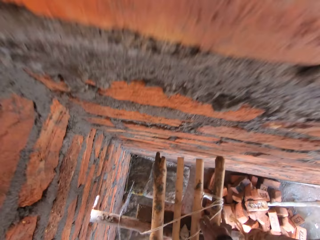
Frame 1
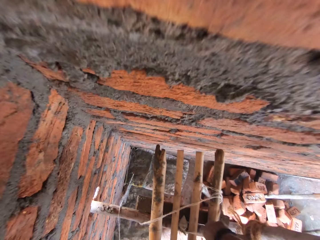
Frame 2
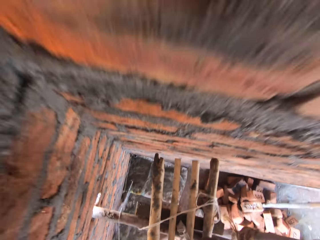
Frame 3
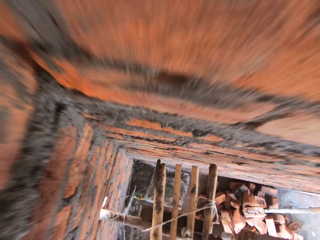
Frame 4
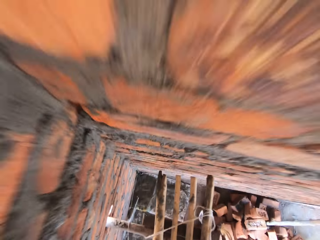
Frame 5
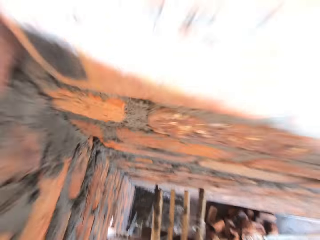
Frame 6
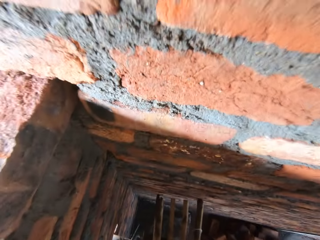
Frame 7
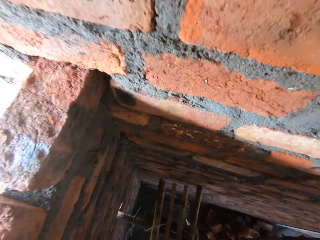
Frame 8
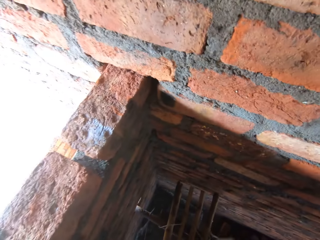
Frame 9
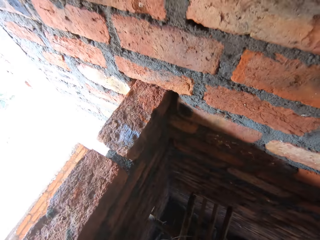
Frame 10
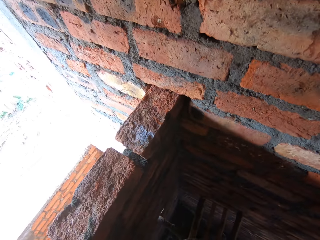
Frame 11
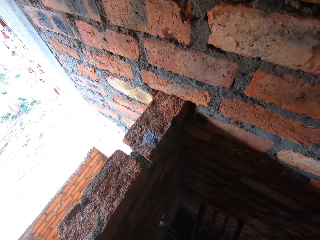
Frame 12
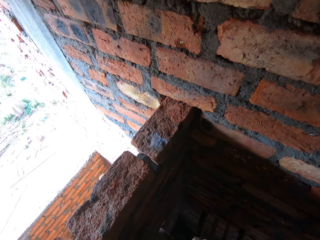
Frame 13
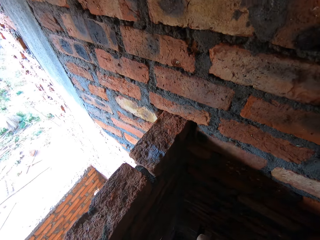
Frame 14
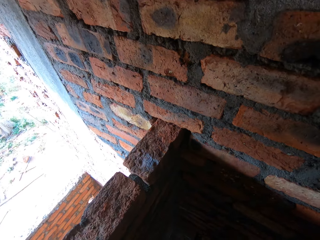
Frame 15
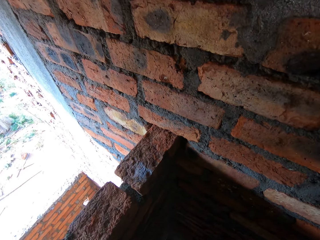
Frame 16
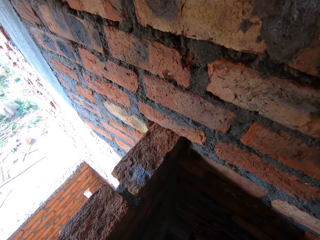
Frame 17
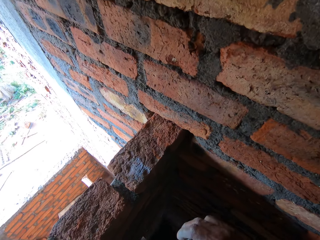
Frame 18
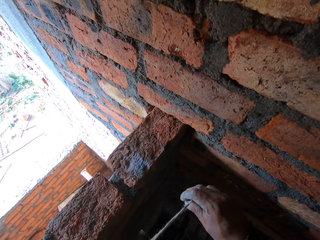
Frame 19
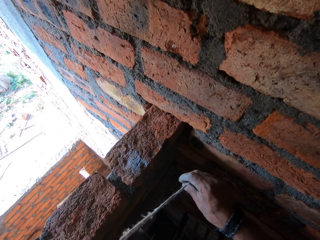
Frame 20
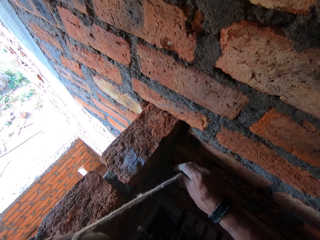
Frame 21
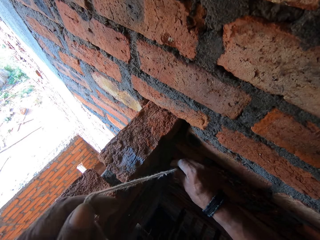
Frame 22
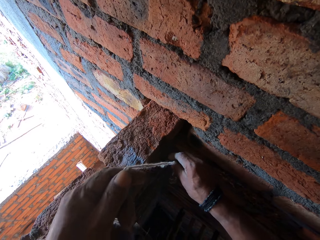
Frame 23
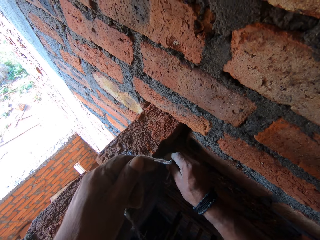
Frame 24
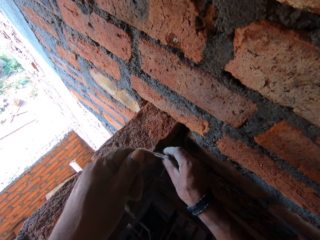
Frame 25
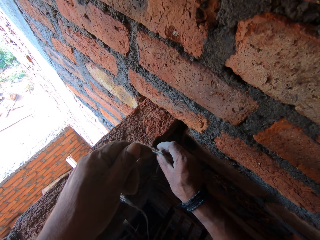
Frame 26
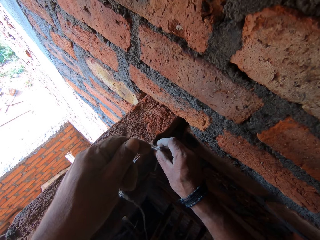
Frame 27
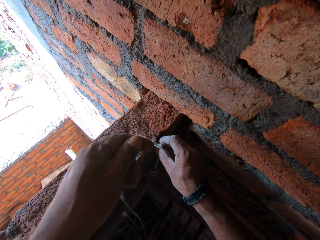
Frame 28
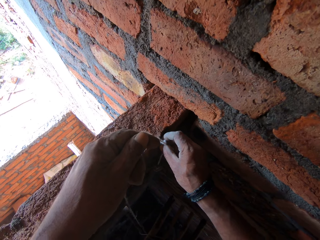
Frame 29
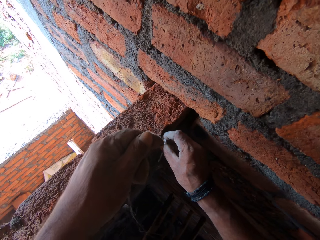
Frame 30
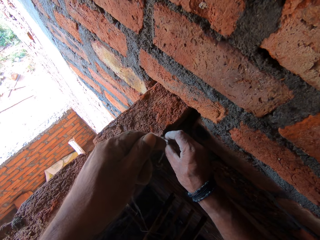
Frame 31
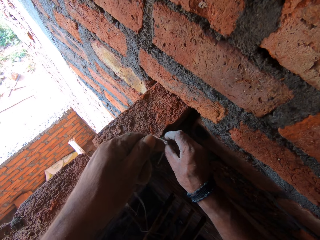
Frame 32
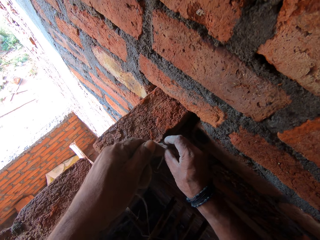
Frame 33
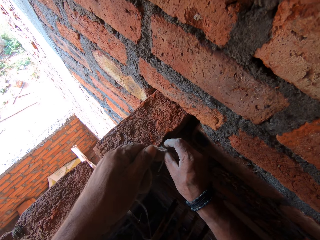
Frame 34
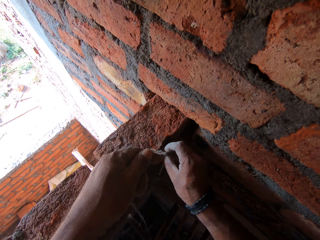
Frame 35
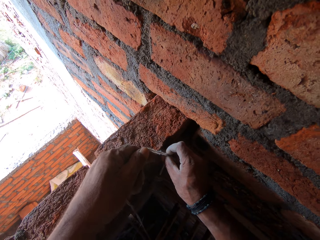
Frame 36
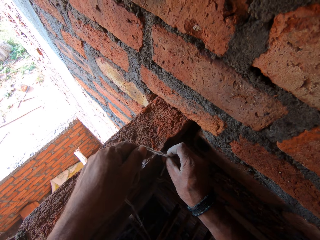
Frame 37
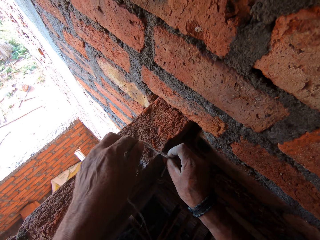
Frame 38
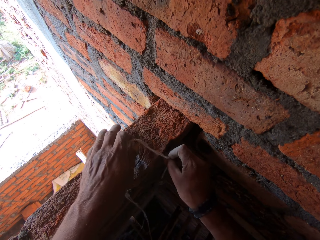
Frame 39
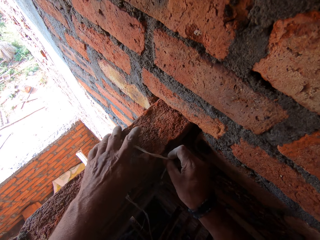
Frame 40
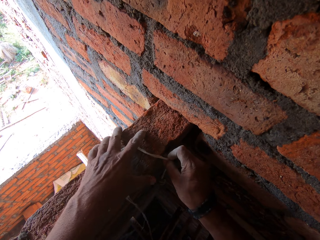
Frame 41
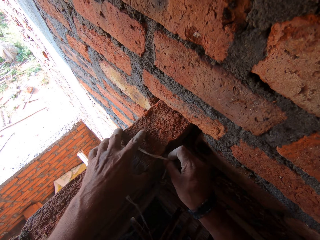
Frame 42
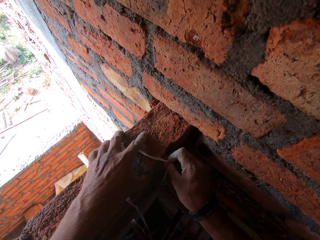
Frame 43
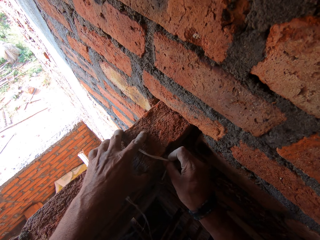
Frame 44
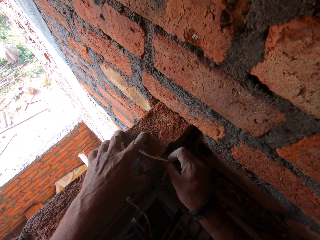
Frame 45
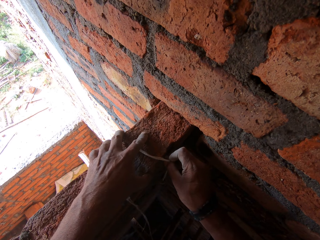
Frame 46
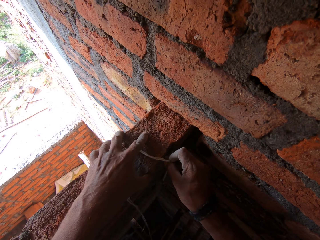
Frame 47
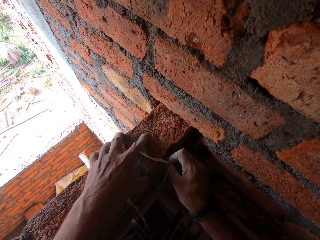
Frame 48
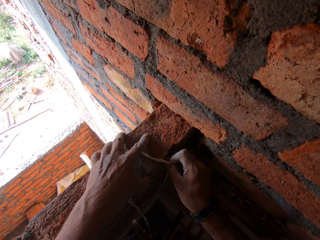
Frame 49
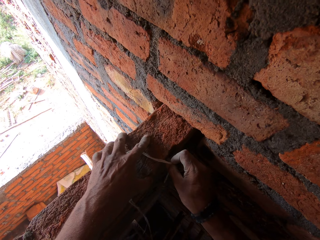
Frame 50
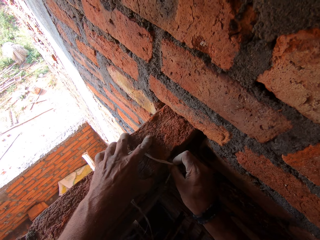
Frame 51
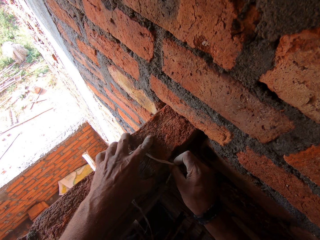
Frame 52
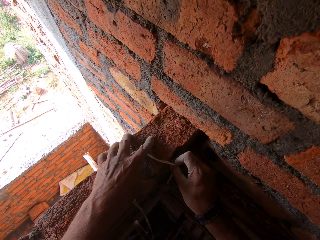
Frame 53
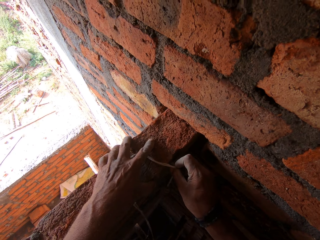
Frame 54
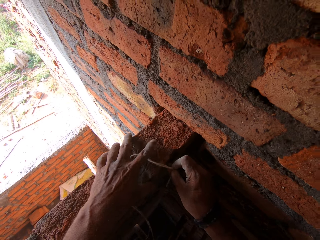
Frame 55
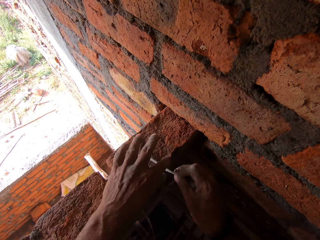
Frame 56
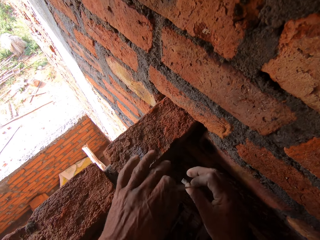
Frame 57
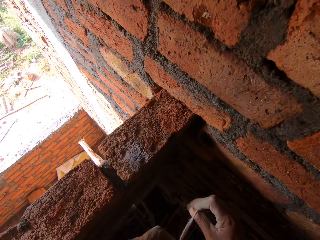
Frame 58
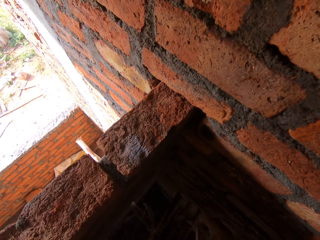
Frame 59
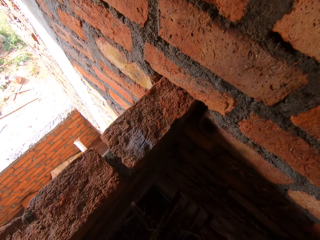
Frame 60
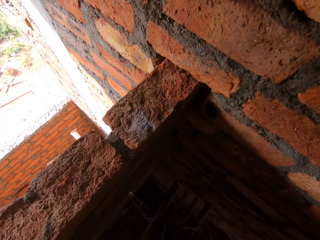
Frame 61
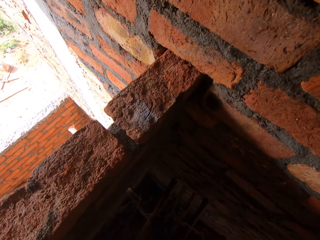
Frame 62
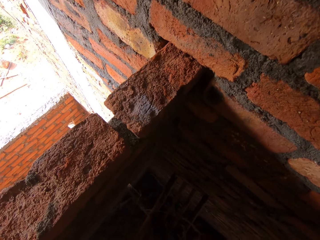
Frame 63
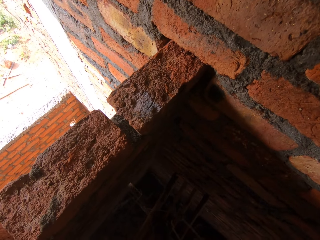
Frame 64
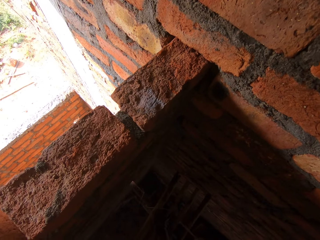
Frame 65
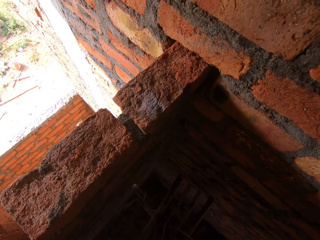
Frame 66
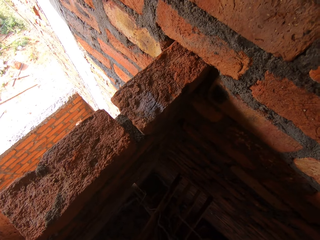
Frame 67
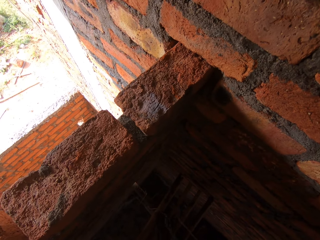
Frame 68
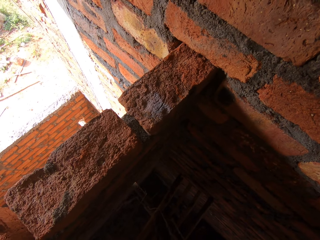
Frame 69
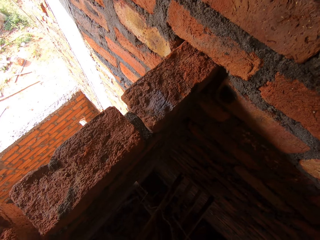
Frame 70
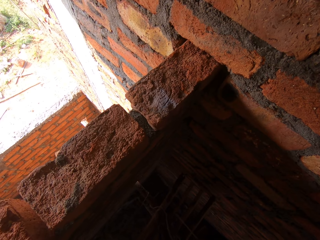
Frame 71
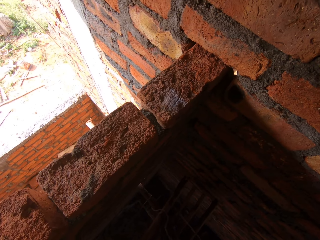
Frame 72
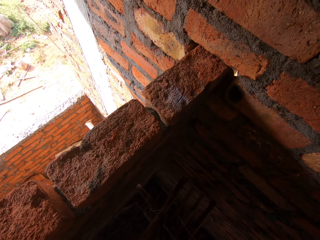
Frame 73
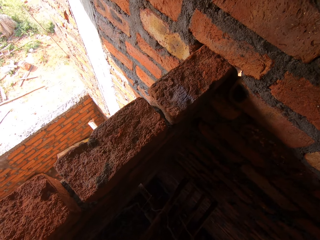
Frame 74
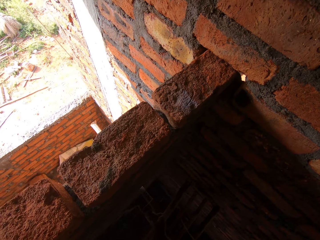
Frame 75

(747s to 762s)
The camera wearer picks up a rope. They look around a construction site. They measure the wall with the rope. They interact with a man. They measure the wall with the rope. They look around the construction site.

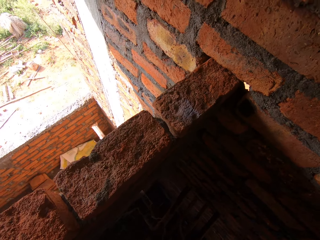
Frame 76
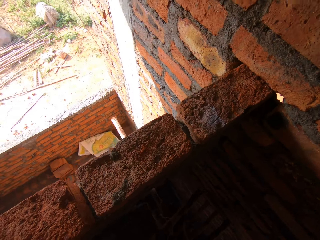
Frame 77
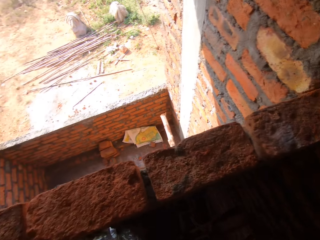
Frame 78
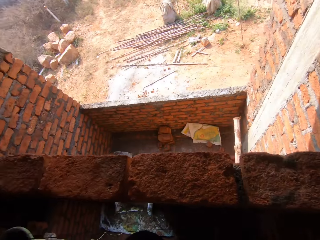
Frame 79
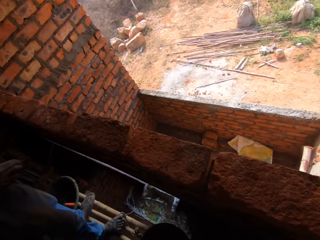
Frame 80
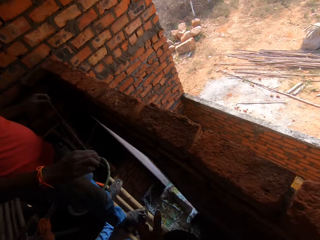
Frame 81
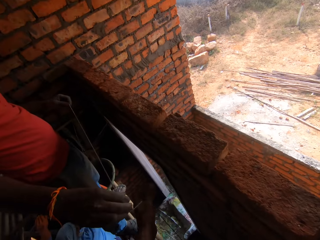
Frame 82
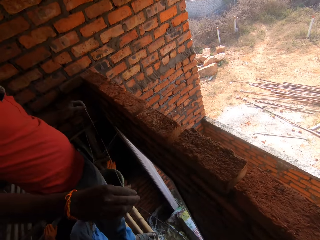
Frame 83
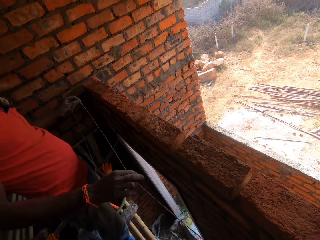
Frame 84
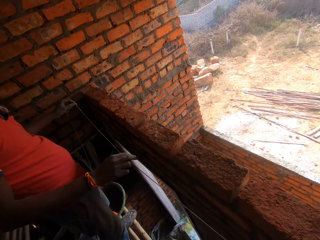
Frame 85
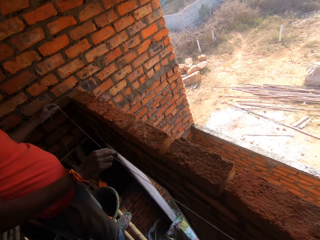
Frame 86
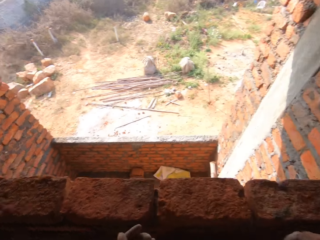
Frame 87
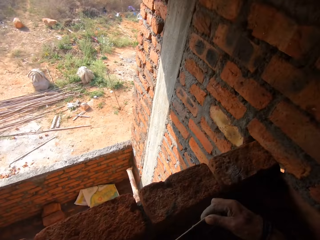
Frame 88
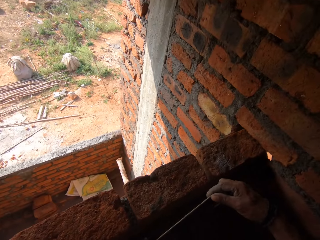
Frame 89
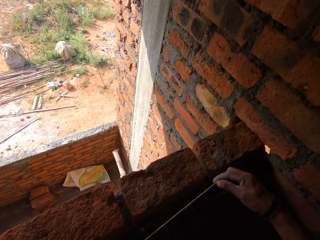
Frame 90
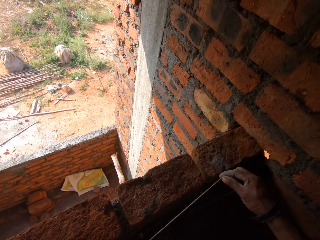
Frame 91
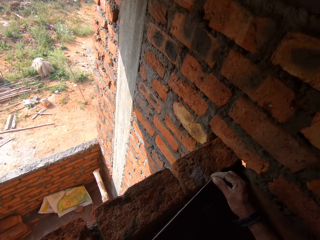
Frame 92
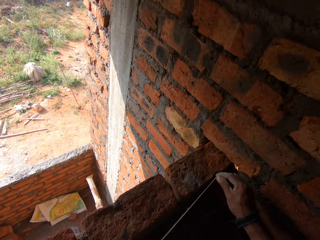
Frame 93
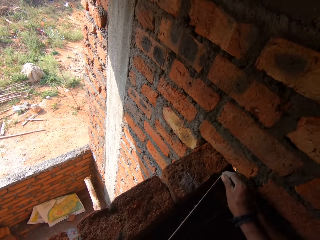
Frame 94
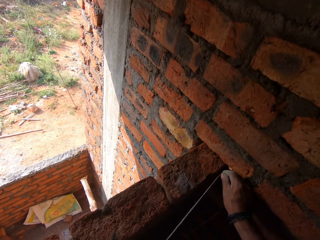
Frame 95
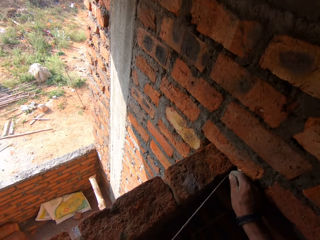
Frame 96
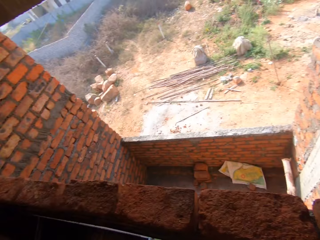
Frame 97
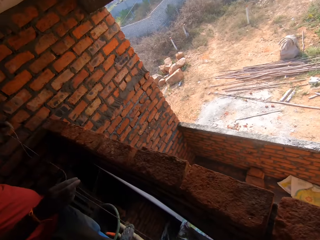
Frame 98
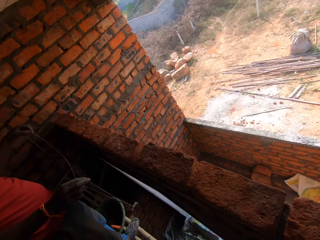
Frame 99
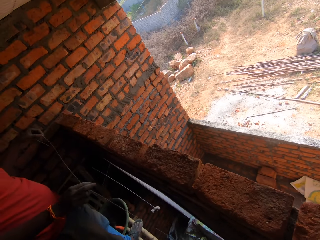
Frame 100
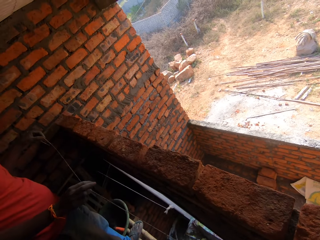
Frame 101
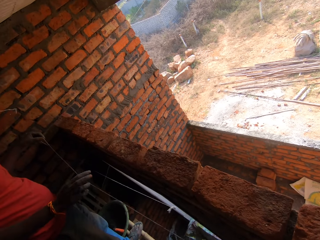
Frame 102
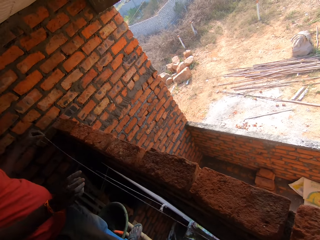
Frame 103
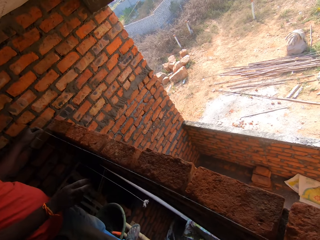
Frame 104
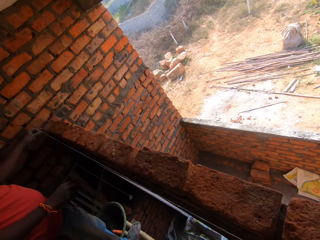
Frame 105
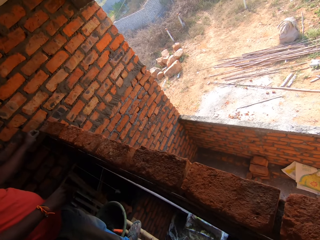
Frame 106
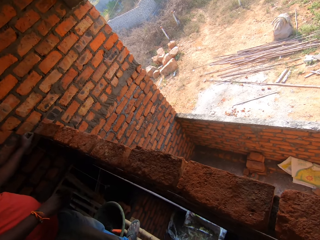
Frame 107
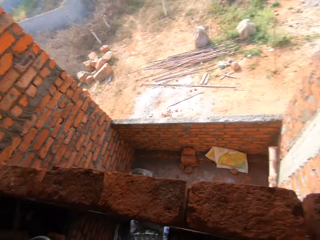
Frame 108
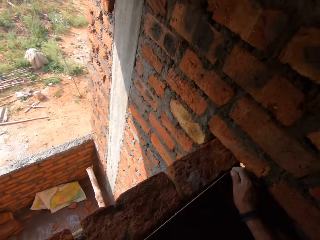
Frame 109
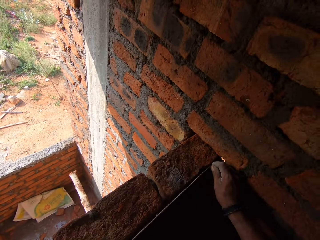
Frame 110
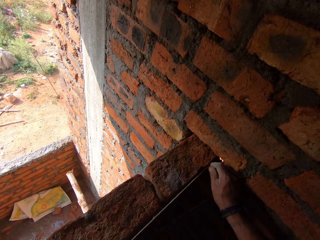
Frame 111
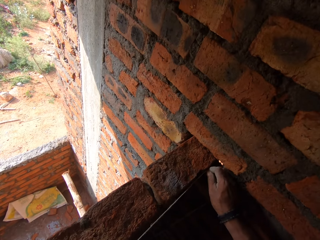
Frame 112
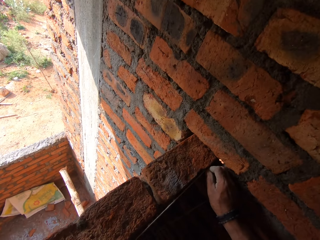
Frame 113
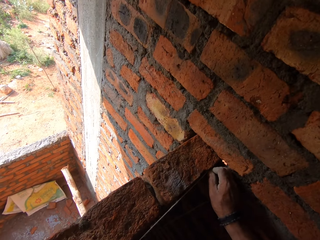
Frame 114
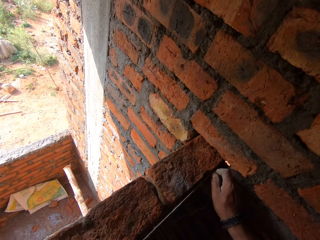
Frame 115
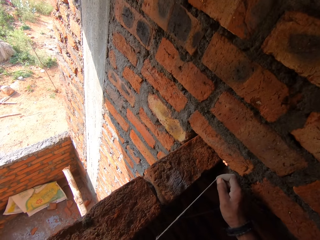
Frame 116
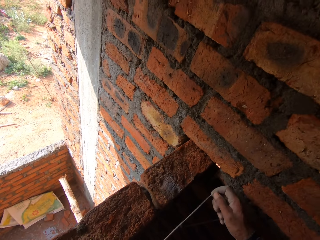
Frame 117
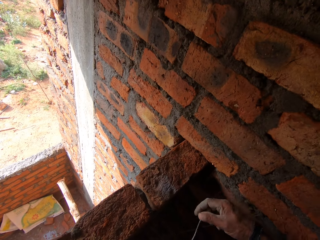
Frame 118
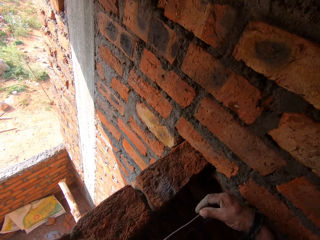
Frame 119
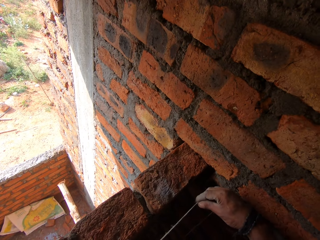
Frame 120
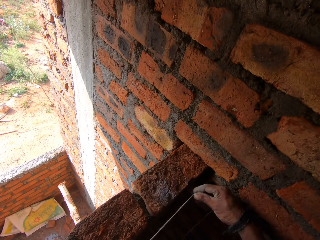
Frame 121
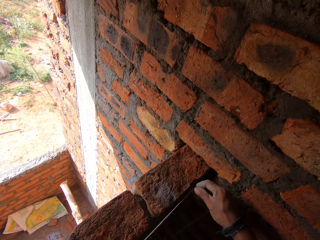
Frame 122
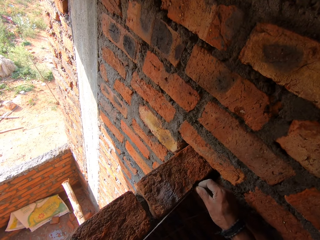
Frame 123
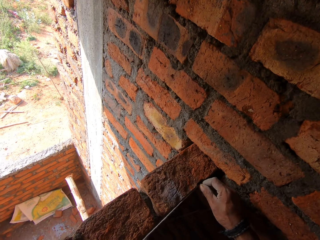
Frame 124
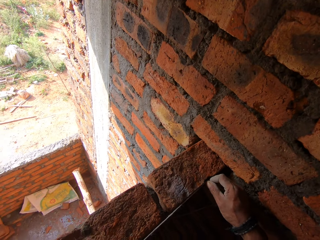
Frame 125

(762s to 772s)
The camera wearer hands a man a rope. The man passes the rope to the camera wearer. The camera wearer interacts with the man. They measure a wall with the rope. The man holds the rope. The camera wearer looks around a construction site. They hold the rope. They measure the wall with the rope.
